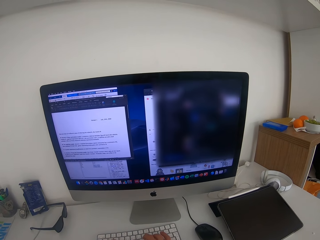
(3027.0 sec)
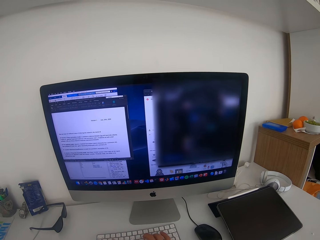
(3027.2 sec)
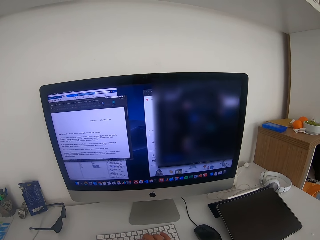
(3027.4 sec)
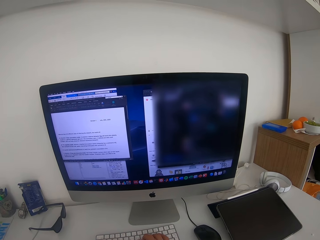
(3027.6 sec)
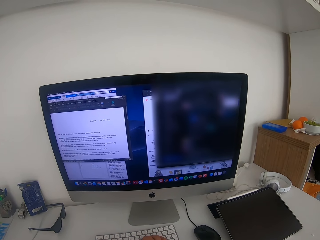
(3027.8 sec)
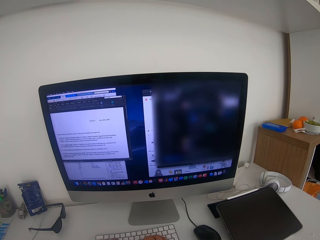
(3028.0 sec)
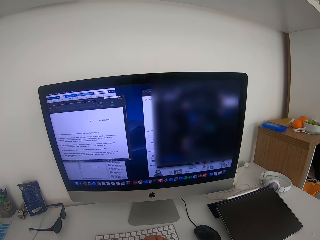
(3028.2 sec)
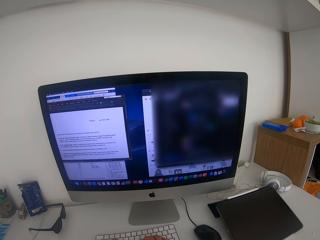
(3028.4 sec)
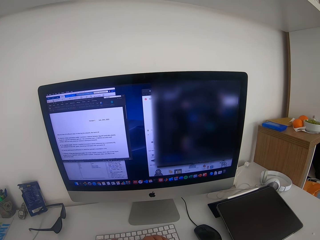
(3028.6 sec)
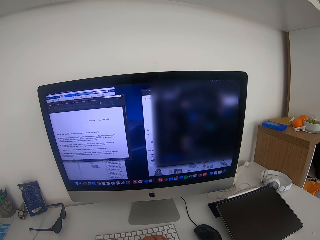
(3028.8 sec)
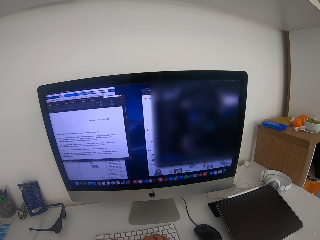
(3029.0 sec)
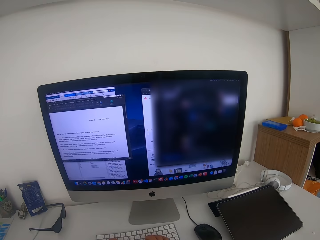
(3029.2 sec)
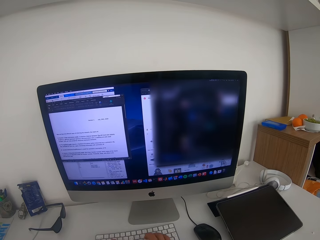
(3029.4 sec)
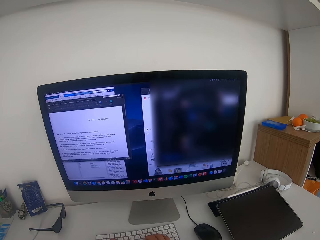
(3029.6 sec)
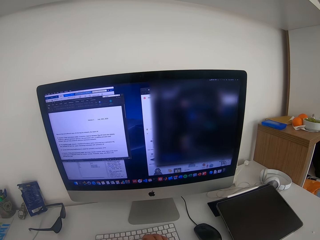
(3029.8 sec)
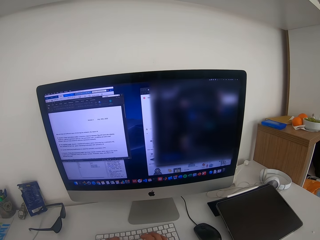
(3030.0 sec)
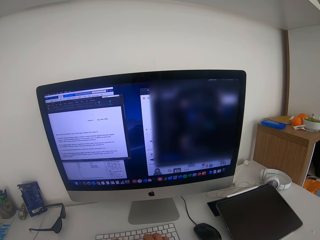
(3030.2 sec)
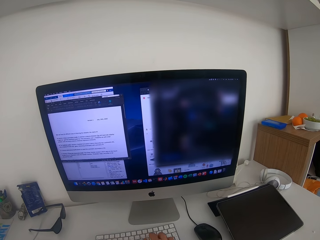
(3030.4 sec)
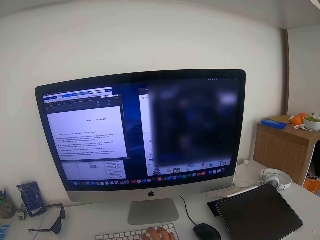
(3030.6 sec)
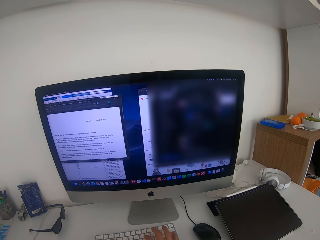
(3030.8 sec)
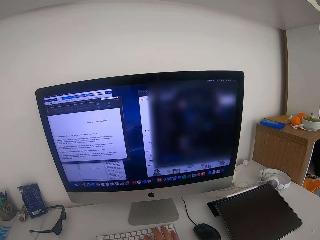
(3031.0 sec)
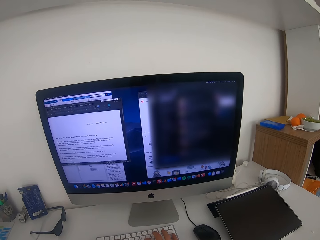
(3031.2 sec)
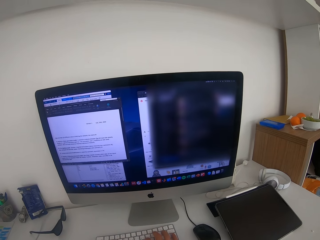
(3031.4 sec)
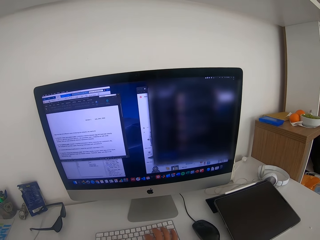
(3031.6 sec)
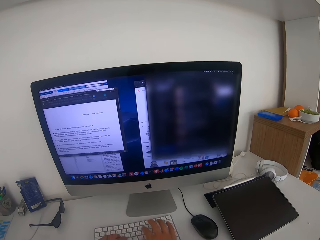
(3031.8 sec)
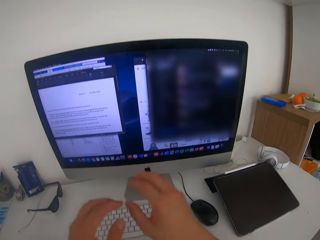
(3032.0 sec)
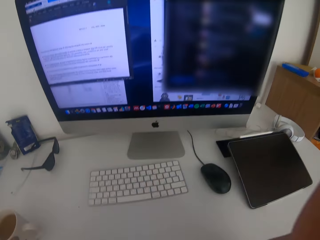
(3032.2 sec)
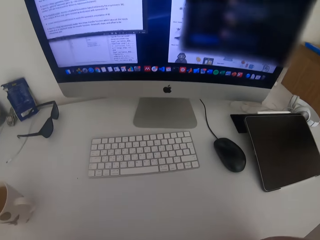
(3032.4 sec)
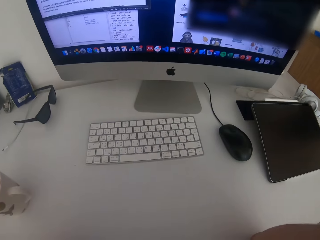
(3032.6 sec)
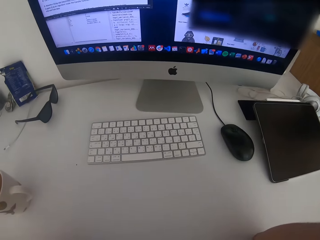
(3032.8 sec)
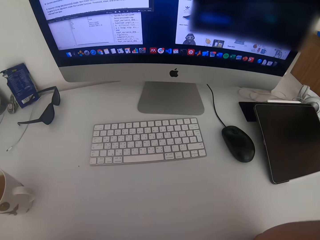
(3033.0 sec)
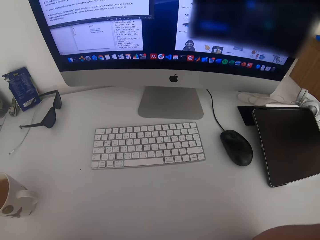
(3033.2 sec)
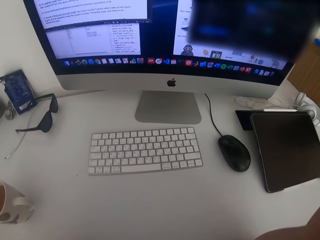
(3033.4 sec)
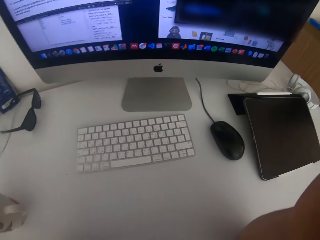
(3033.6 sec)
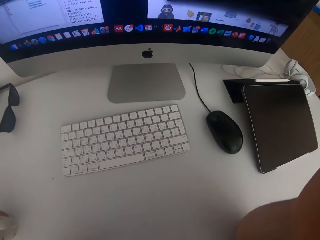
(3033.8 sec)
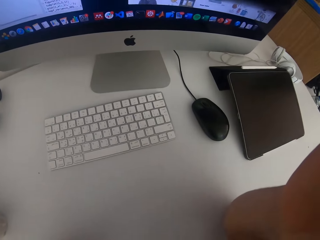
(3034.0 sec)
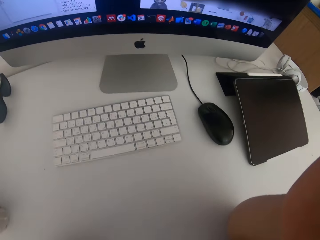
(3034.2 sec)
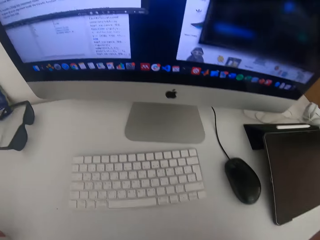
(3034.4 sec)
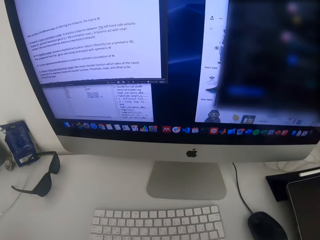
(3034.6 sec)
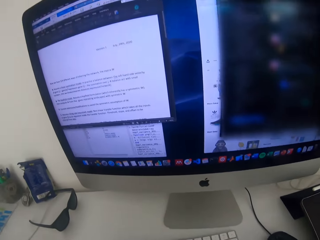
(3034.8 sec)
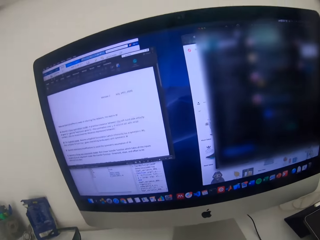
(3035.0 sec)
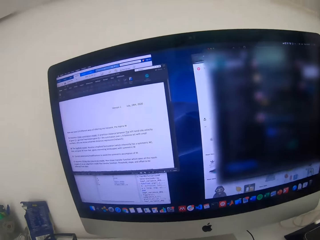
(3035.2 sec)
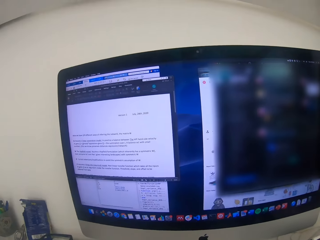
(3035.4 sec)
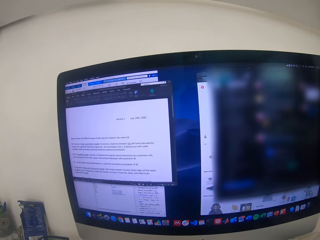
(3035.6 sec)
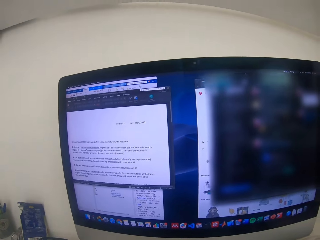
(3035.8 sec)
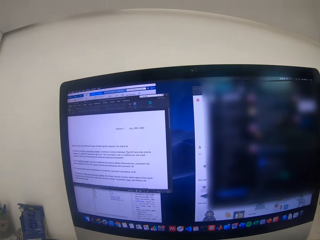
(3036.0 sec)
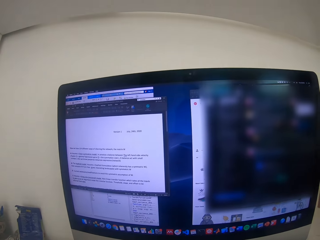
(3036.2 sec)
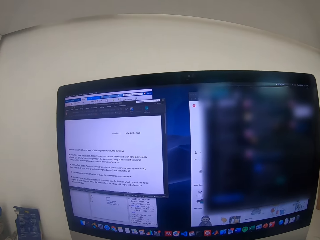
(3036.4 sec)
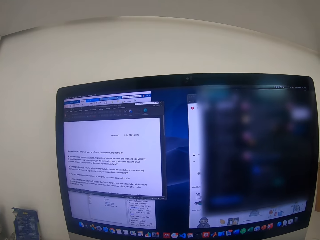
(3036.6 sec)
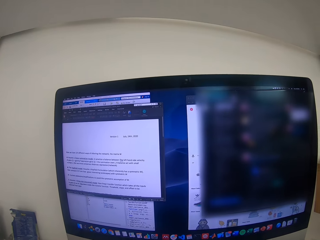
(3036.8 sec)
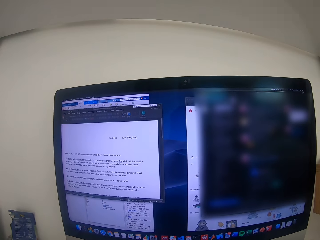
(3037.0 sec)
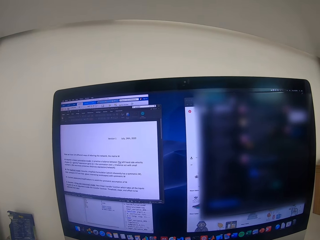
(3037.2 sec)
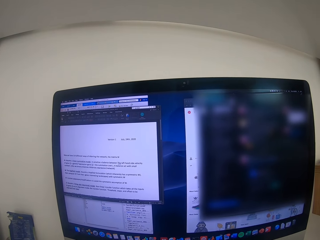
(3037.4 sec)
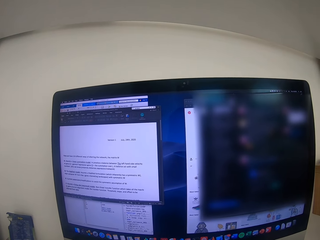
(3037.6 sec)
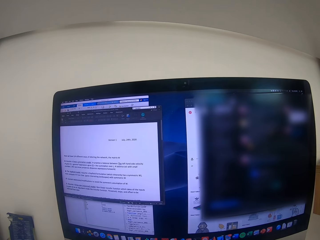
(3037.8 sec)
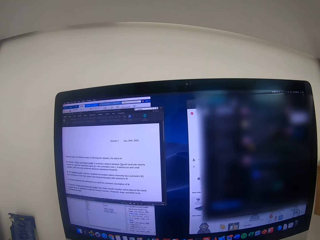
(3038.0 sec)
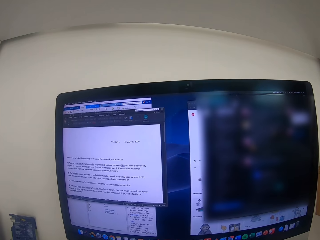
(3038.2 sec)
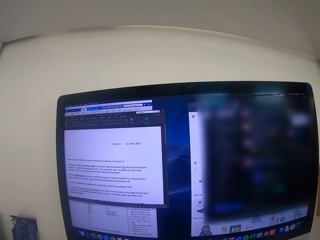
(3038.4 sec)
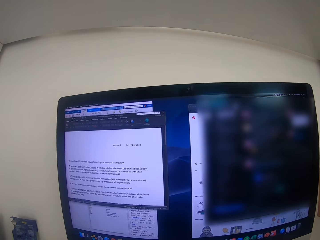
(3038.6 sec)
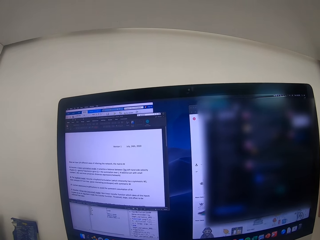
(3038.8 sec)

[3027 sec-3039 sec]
The camera wearer is typing. He is adjusting his camera.

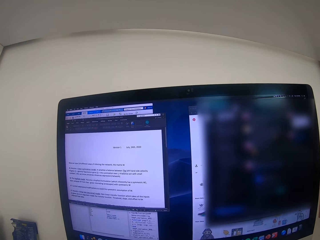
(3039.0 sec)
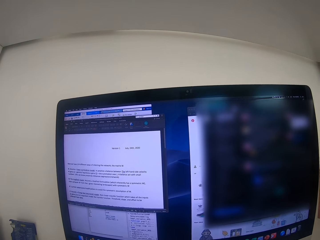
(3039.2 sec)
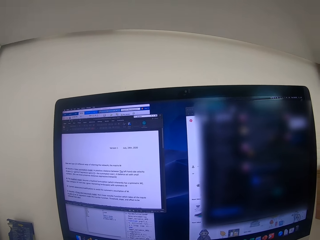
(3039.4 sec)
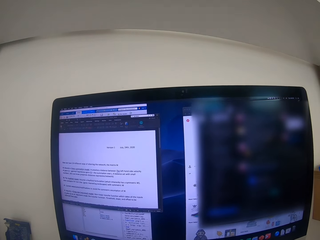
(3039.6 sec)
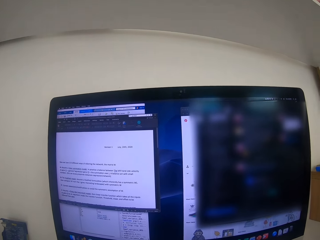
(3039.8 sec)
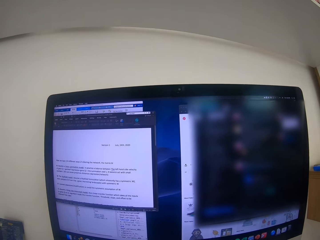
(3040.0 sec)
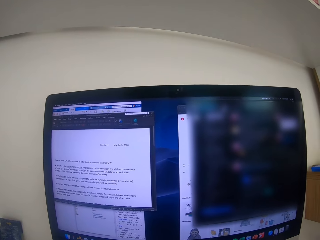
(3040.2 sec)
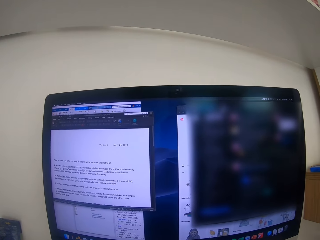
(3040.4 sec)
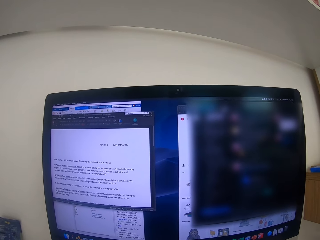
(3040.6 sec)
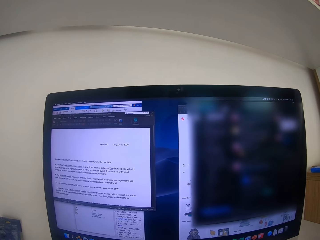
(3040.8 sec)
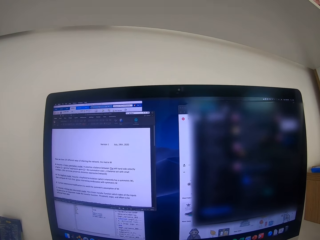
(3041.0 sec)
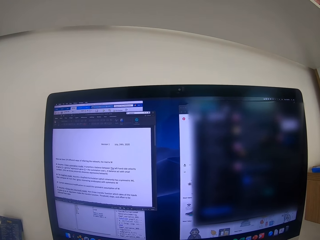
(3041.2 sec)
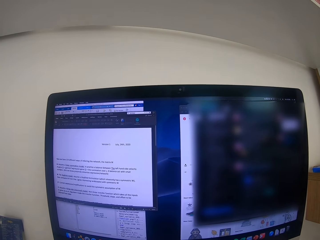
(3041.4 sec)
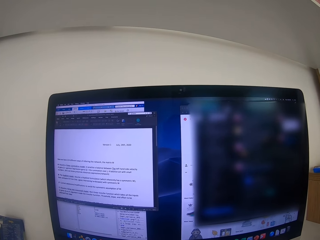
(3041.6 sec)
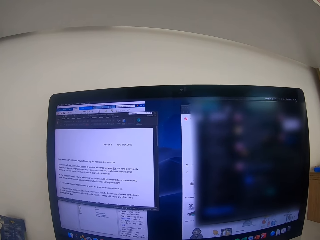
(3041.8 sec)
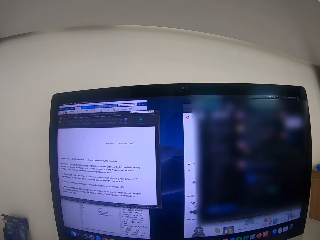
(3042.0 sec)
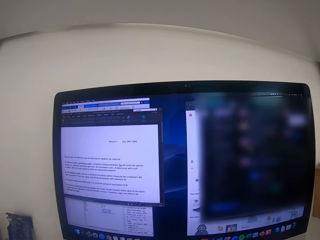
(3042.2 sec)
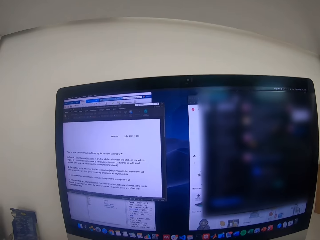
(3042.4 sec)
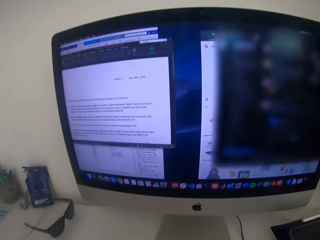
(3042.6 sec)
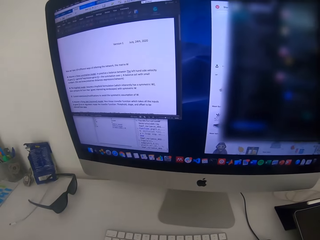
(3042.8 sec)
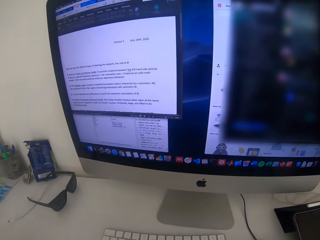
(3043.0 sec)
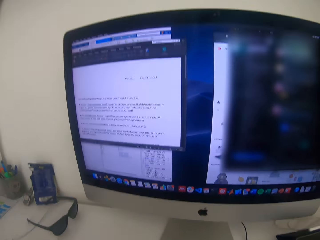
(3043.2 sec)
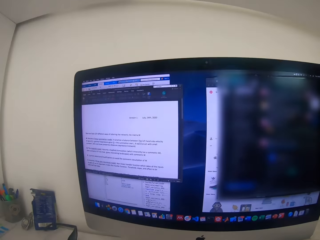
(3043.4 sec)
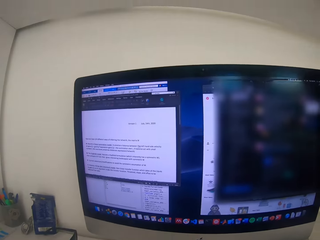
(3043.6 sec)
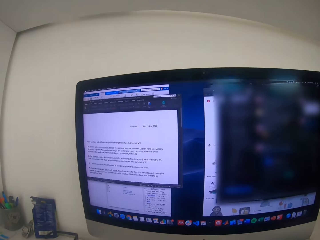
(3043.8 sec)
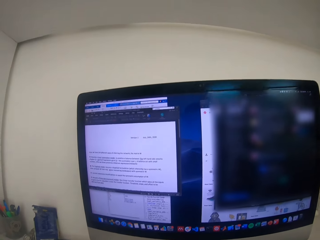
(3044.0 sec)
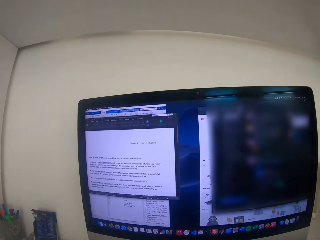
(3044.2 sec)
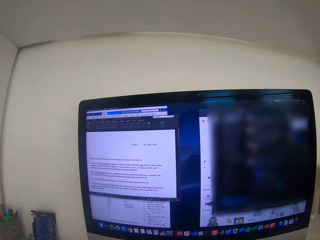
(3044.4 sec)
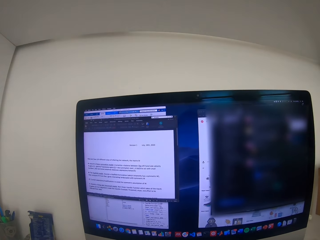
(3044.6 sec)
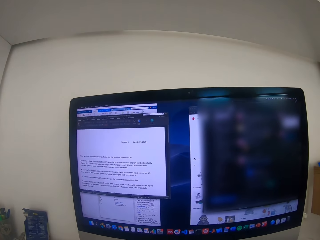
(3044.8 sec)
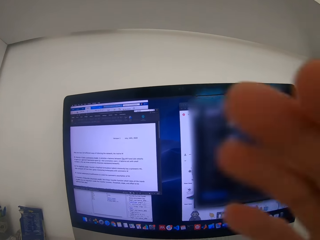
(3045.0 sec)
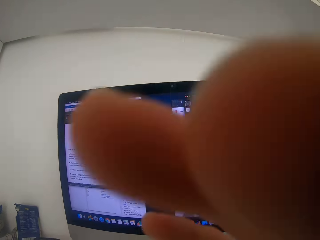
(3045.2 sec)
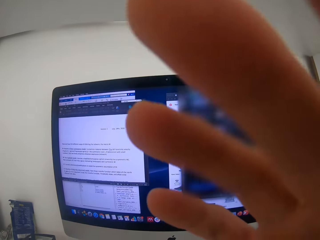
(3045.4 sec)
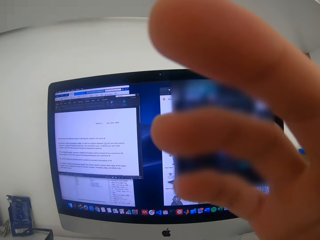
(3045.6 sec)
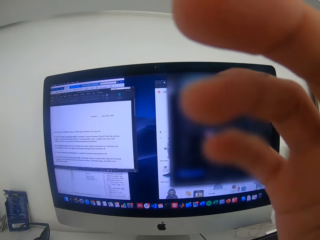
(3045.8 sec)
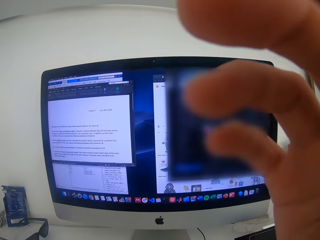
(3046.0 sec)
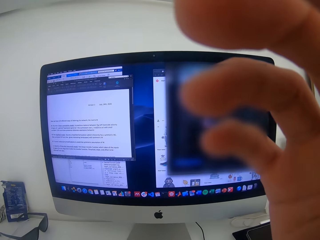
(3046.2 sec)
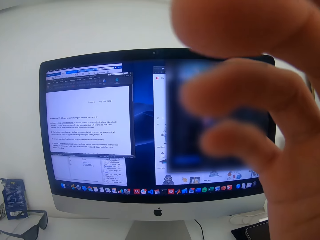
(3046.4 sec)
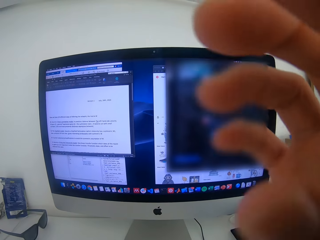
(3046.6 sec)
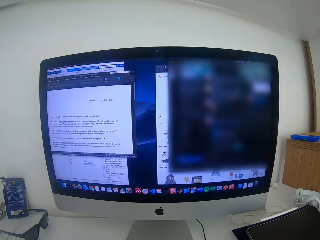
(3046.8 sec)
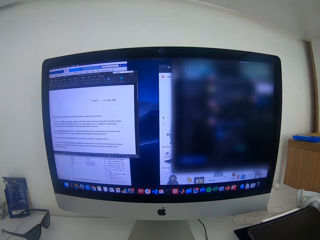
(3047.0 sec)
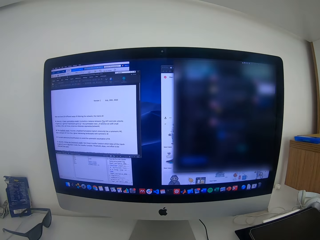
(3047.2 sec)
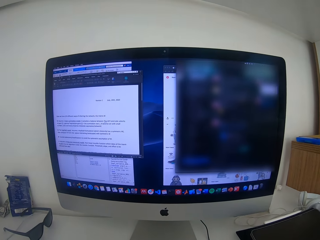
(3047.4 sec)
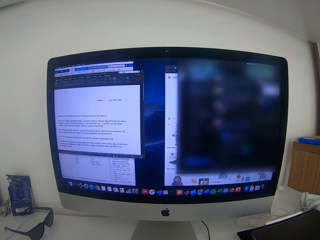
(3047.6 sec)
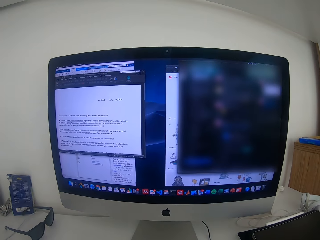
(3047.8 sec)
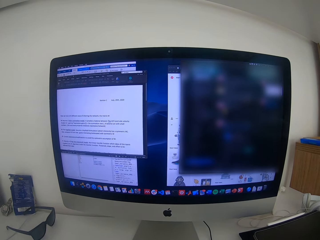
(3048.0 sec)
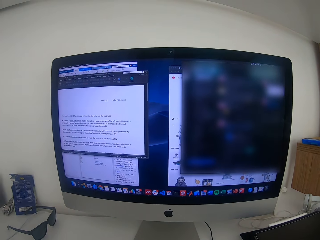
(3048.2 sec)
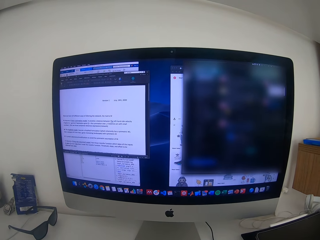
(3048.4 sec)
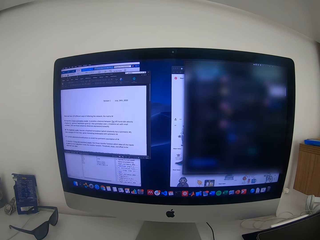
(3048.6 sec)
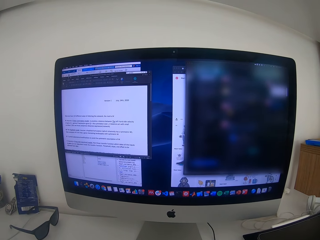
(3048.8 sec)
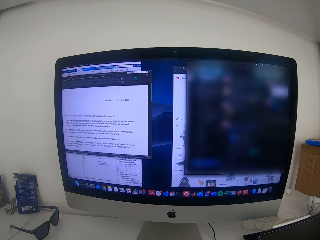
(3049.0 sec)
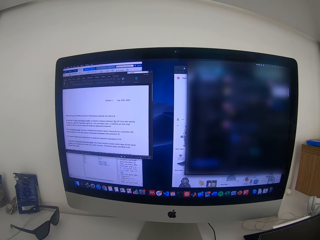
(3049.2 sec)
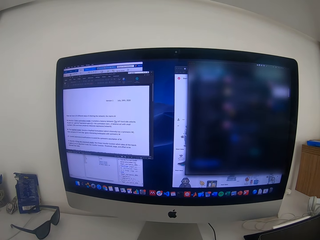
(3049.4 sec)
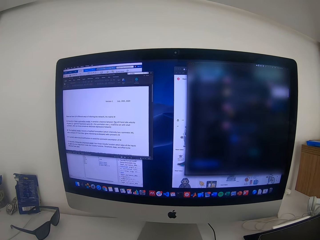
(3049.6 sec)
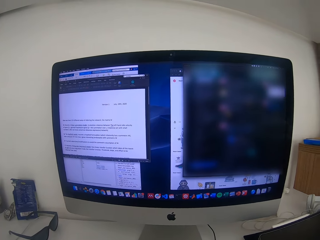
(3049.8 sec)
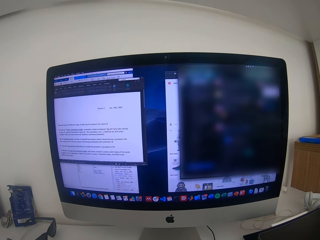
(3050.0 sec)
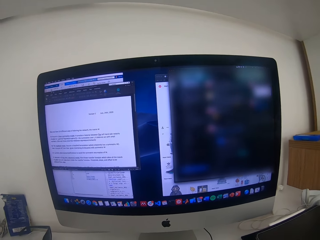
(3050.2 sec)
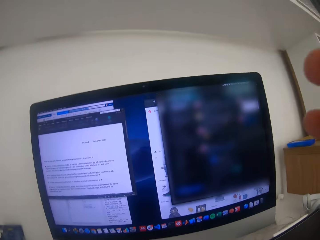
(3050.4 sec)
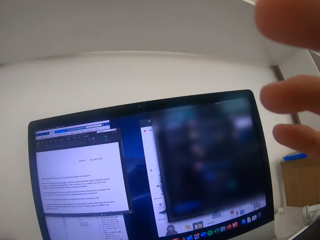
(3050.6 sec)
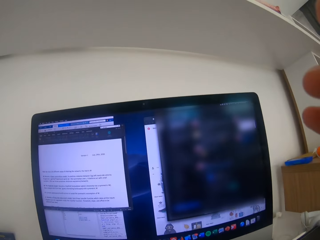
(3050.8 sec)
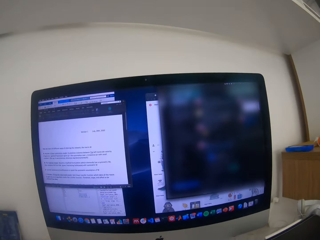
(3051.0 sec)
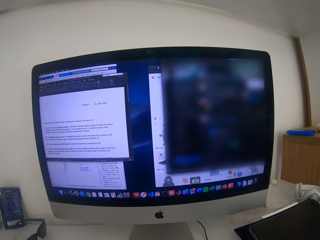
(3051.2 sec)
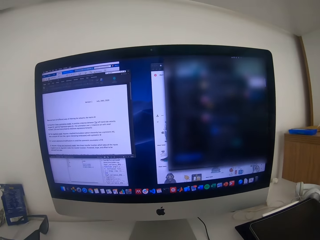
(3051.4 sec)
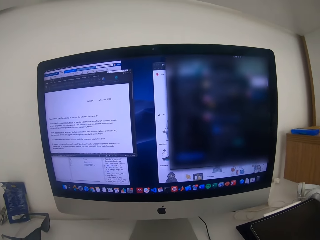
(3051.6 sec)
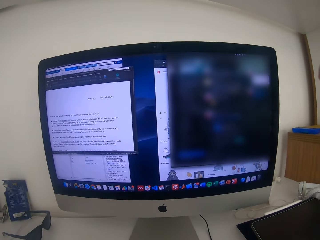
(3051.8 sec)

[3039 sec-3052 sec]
The camera wearer is looking at the screen. He is looking around. He is holding his camera.
